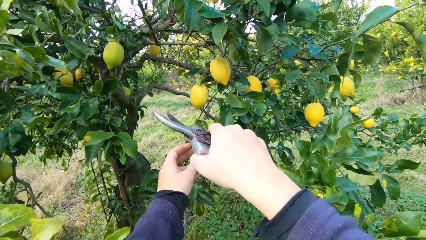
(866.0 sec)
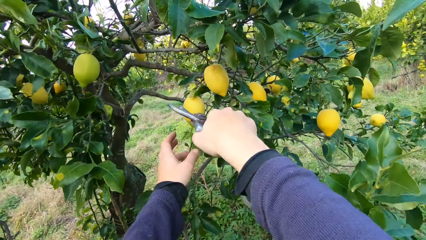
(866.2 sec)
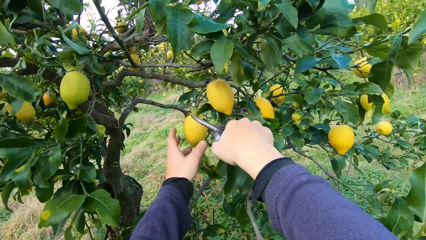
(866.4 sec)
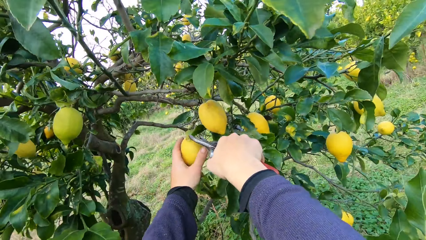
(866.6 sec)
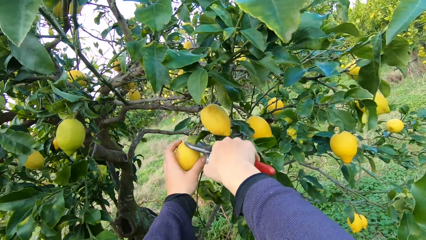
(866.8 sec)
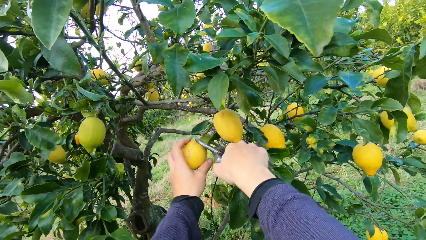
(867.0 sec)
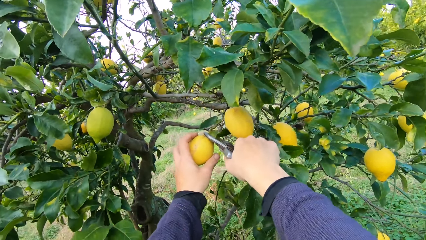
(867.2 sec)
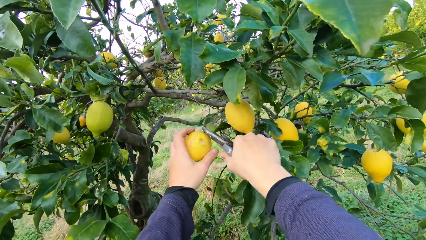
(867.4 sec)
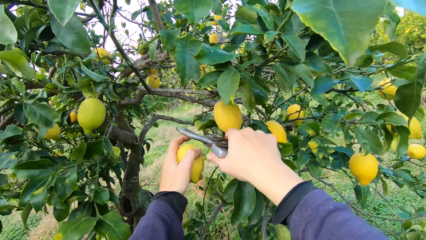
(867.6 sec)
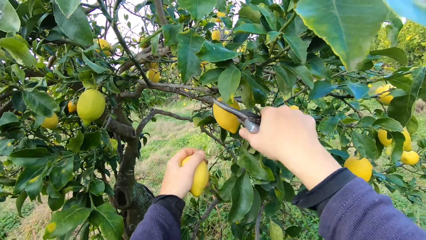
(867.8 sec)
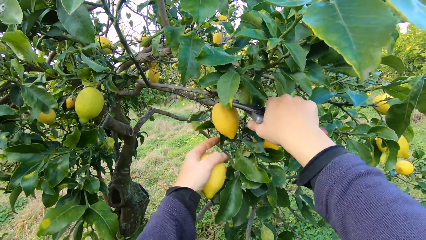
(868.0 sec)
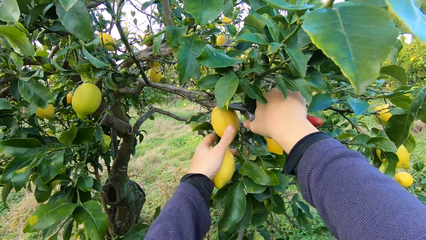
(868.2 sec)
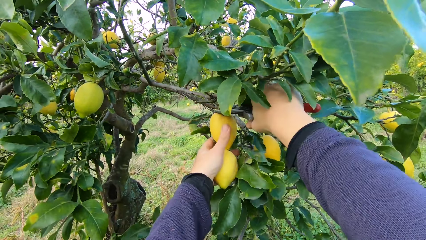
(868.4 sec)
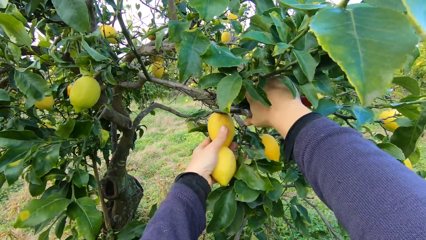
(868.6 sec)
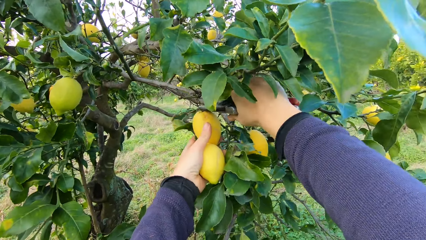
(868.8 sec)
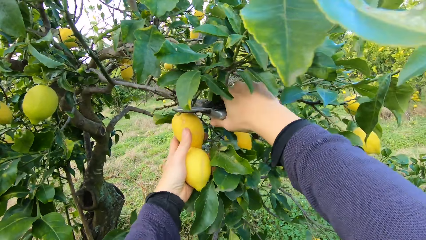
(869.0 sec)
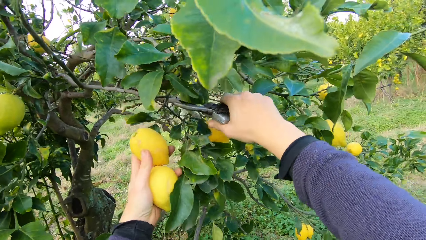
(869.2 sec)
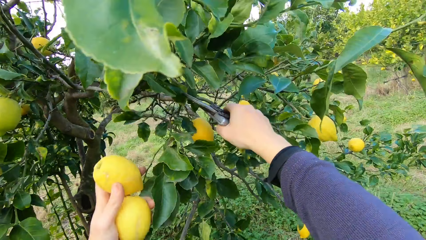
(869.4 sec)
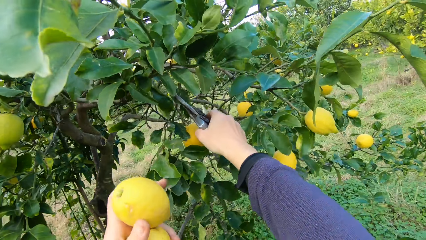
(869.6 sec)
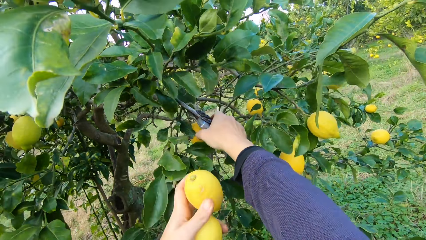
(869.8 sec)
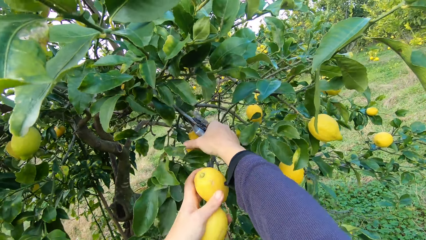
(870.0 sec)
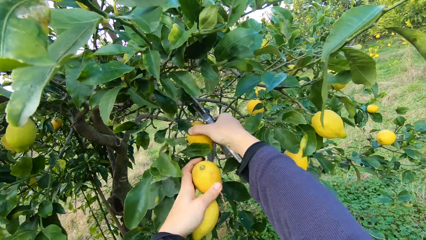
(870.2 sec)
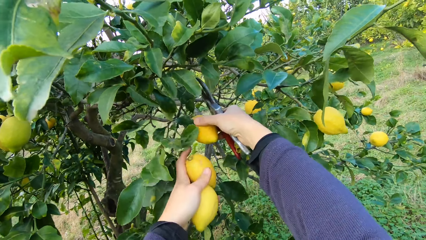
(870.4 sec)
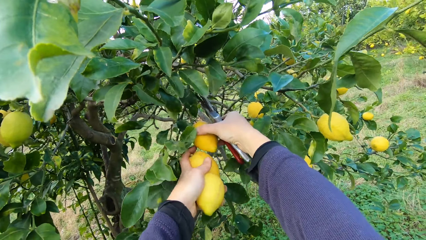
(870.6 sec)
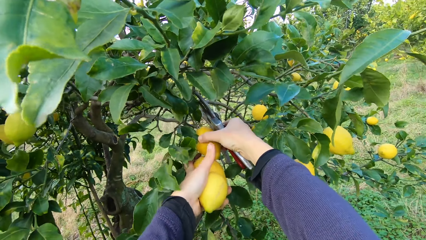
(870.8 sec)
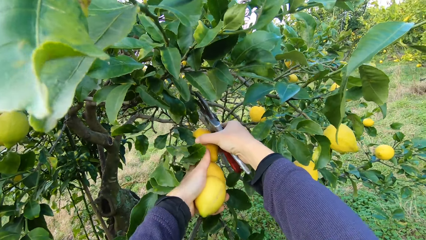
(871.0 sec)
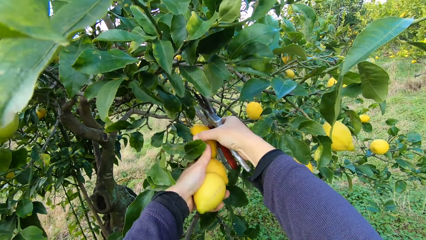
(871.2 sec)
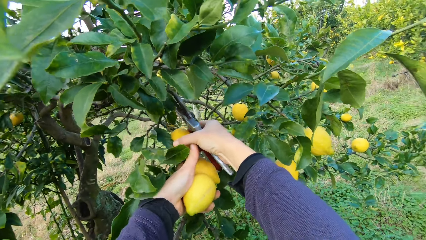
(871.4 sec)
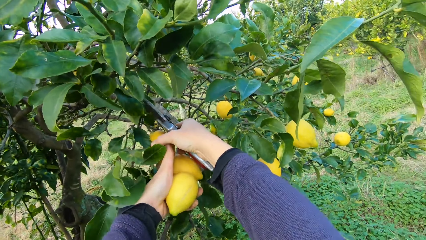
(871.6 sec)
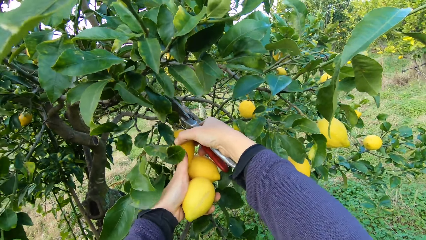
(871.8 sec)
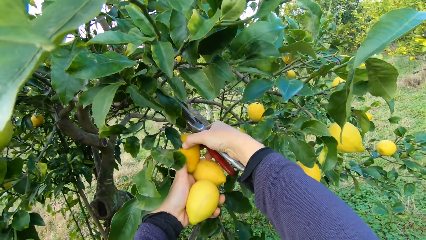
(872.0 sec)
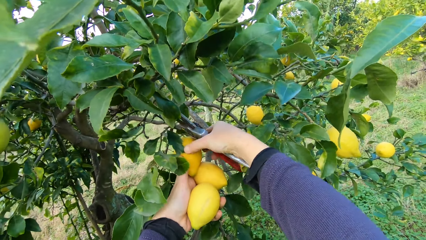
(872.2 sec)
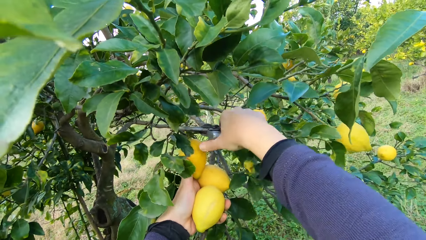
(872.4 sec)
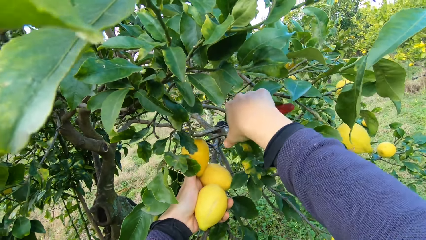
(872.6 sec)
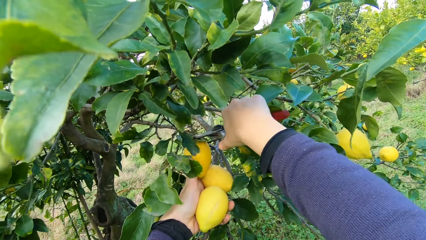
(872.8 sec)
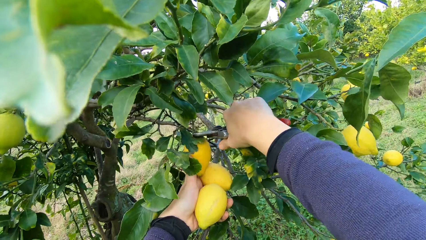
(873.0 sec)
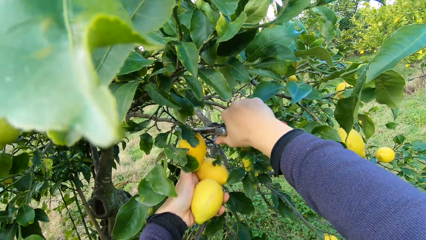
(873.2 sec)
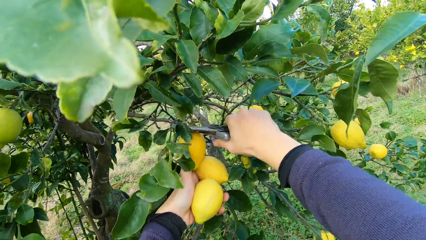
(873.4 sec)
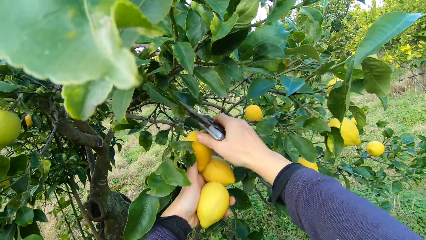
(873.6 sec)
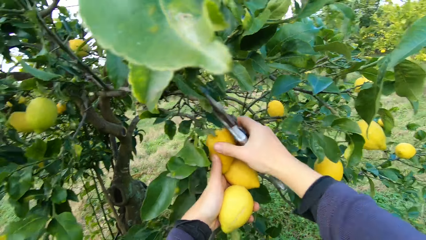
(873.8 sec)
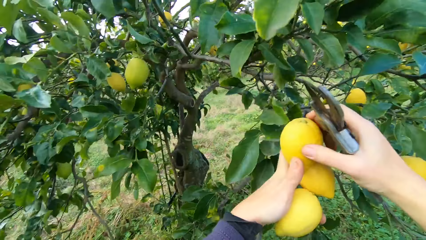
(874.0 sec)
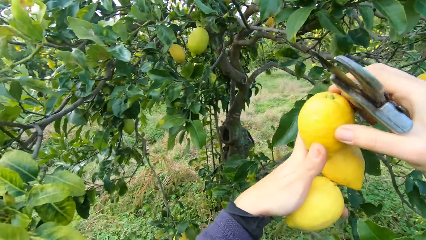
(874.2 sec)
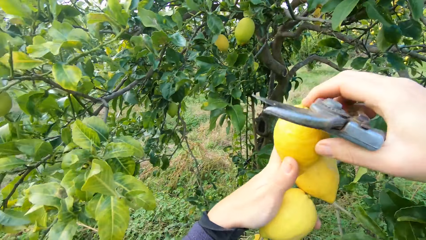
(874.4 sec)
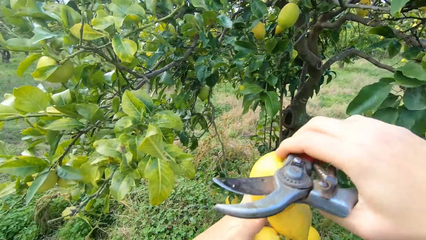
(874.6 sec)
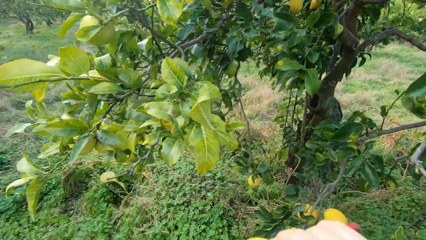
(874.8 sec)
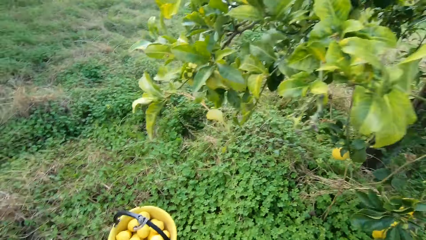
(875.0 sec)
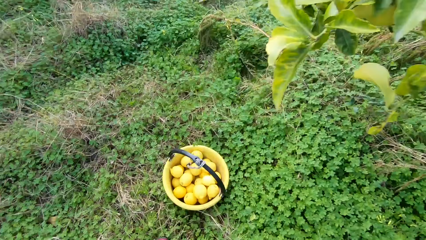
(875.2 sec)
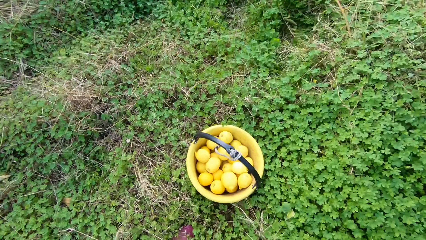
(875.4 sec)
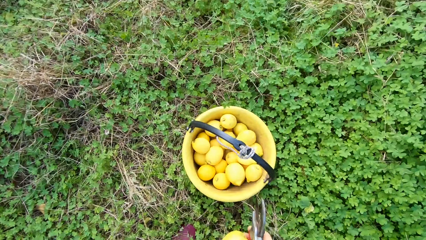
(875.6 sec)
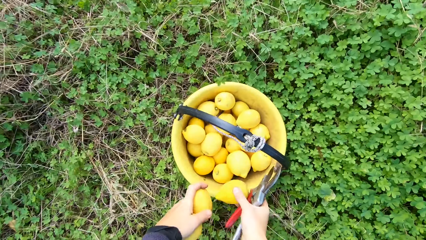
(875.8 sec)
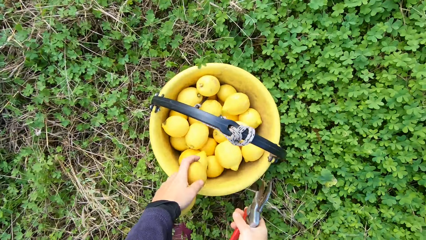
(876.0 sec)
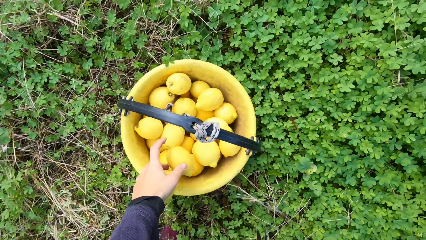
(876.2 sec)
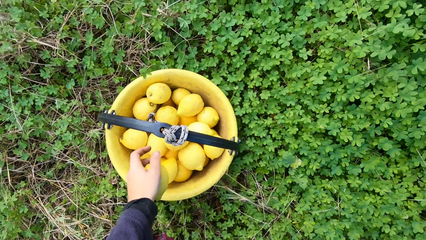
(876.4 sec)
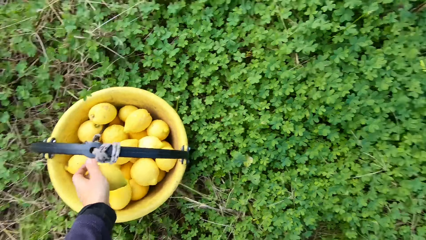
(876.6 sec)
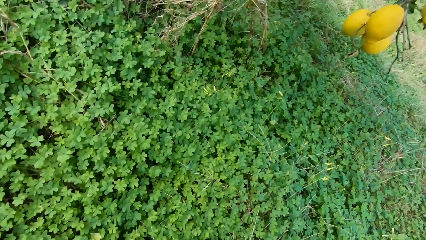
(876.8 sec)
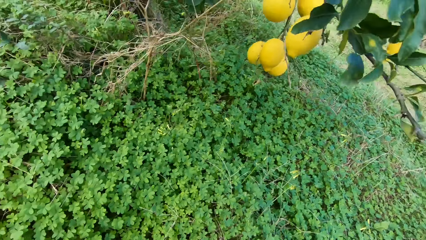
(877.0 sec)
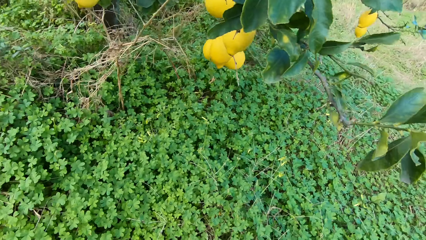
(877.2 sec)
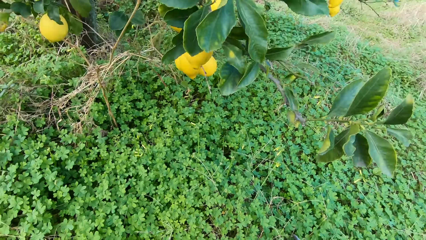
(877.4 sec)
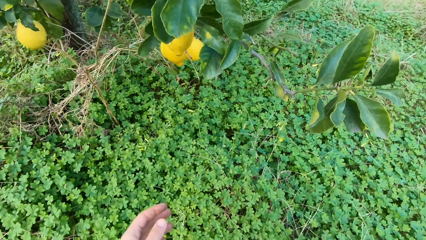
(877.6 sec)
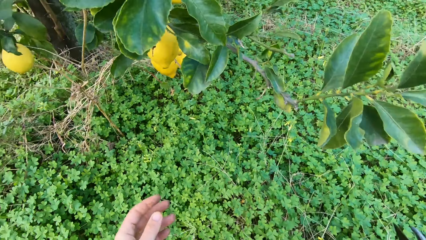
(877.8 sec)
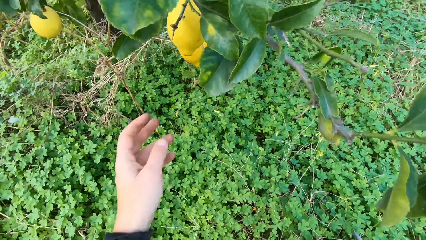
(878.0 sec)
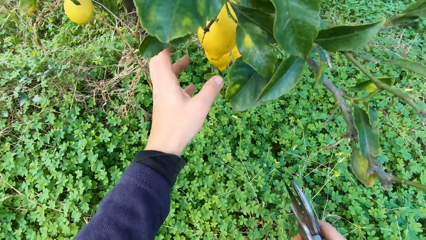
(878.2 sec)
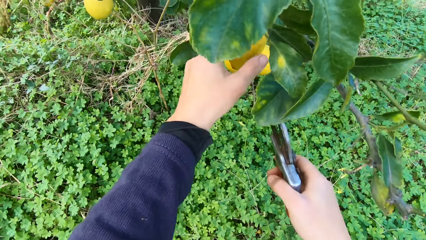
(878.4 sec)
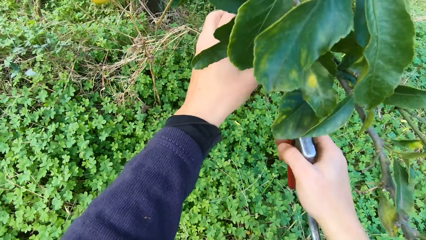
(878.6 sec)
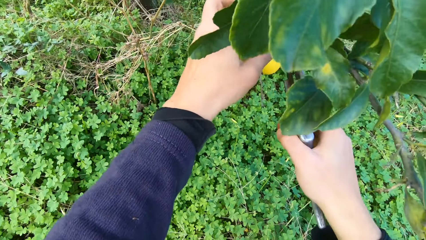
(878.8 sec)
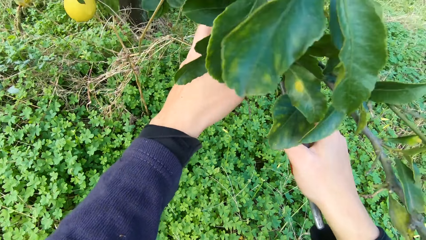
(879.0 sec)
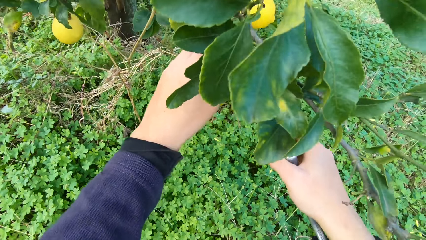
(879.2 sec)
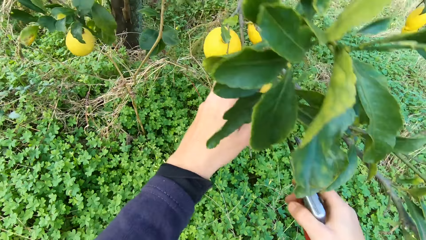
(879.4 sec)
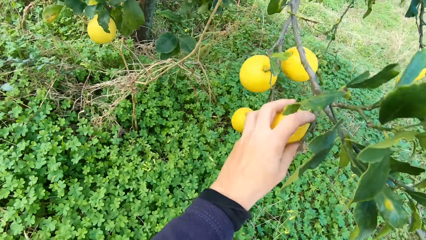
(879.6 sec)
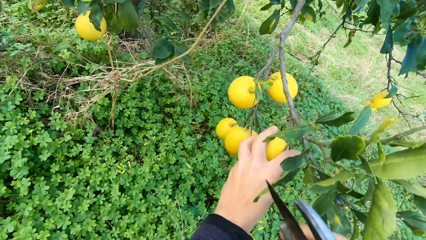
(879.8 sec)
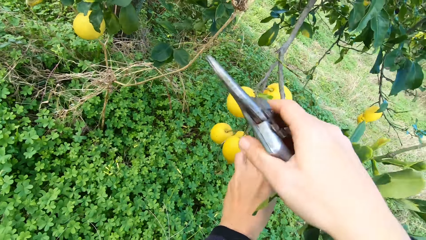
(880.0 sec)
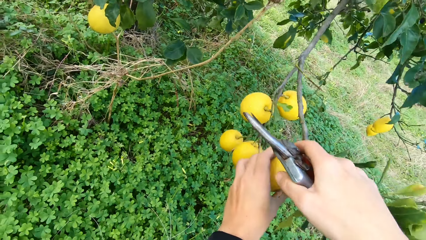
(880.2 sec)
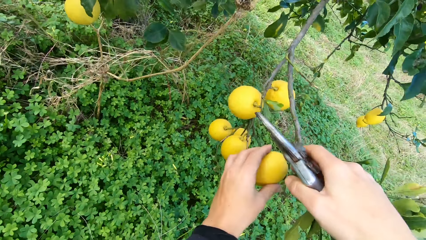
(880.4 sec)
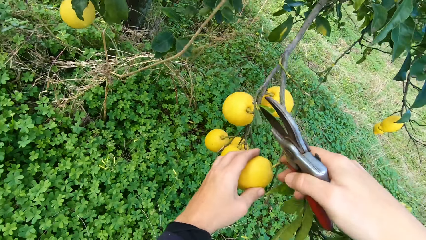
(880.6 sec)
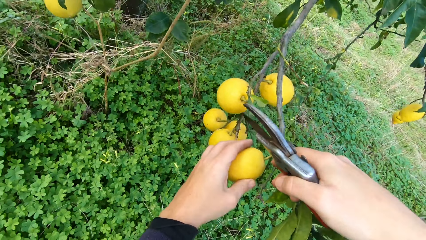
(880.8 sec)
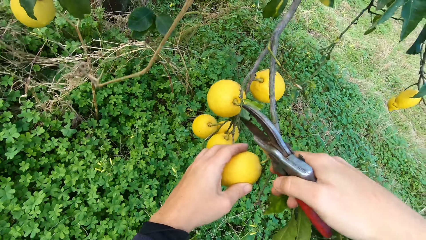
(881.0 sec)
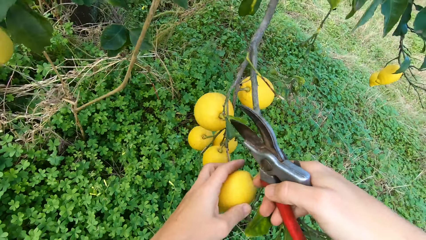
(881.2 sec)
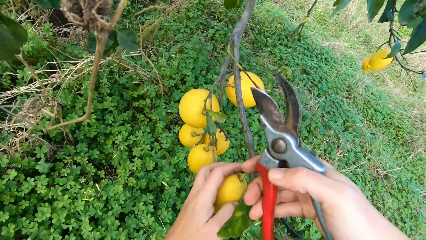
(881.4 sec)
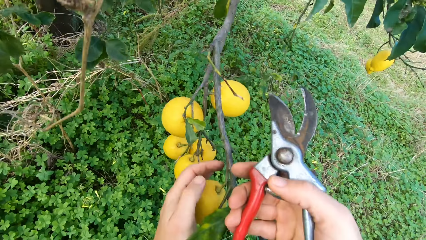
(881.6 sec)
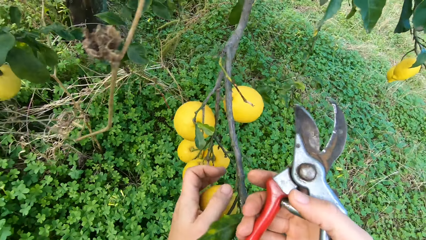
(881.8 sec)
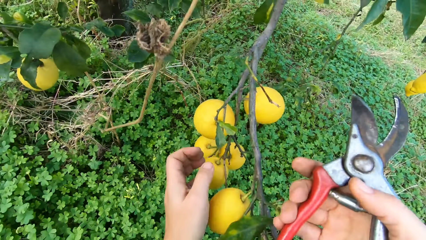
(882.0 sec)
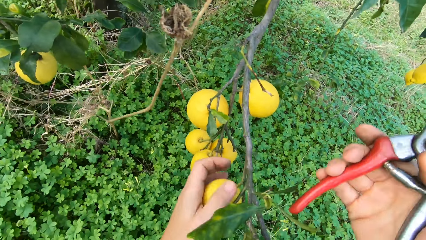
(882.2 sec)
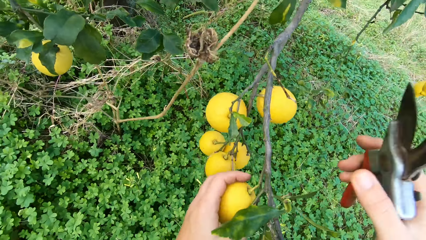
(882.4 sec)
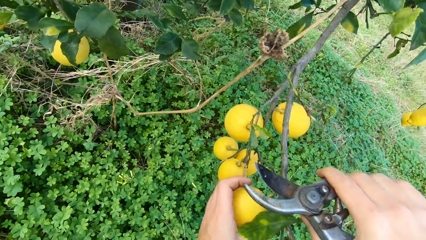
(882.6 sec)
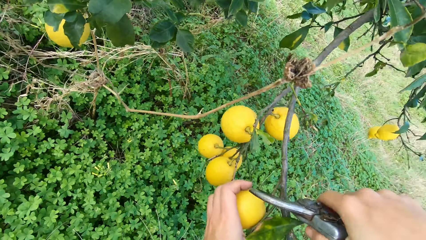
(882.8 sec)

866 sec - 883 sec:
The camera wearer harvests the lemon with the secateurs repeatedly. They put the lemon in the bucket repeatedly. They walk around. They touch the lemon.
